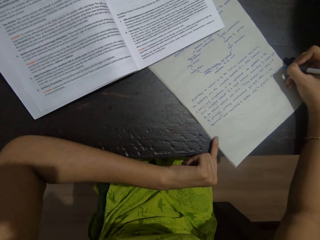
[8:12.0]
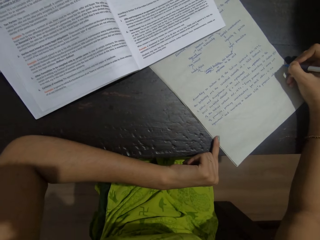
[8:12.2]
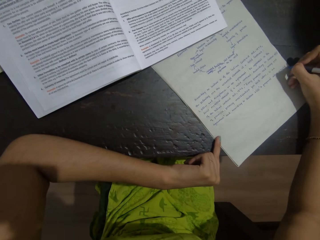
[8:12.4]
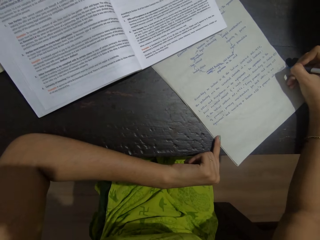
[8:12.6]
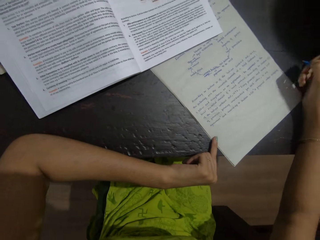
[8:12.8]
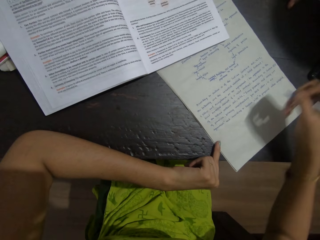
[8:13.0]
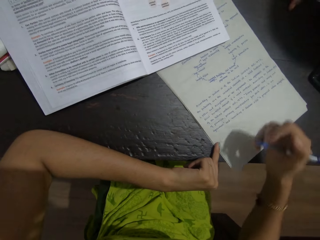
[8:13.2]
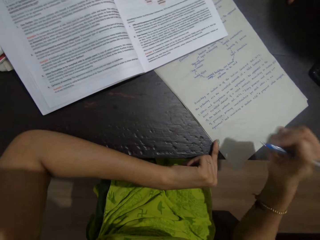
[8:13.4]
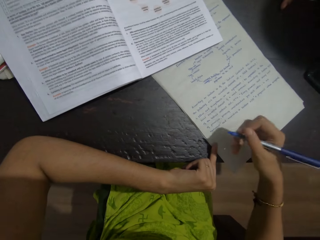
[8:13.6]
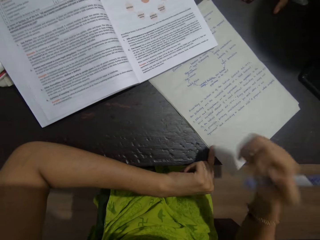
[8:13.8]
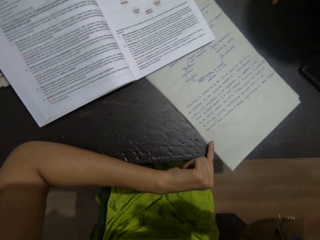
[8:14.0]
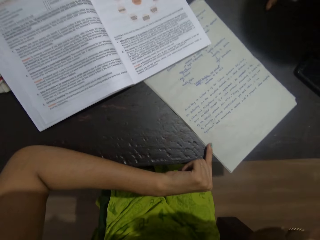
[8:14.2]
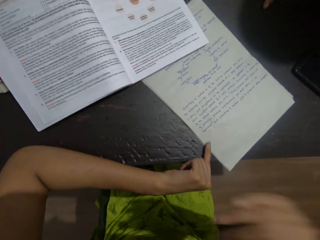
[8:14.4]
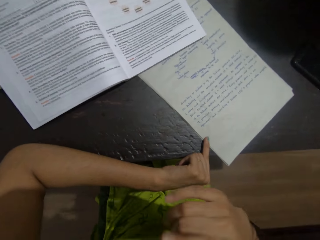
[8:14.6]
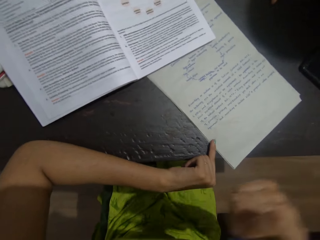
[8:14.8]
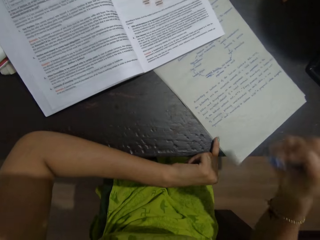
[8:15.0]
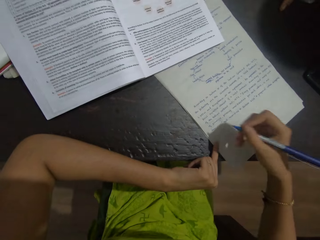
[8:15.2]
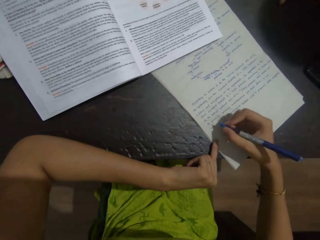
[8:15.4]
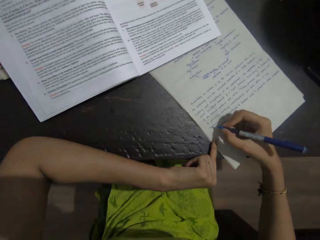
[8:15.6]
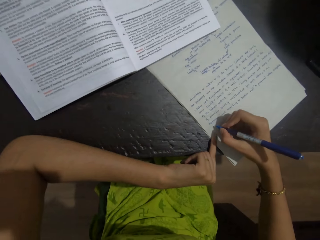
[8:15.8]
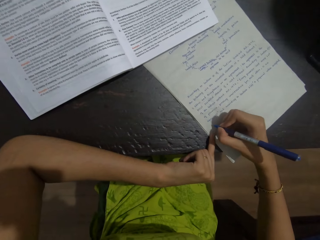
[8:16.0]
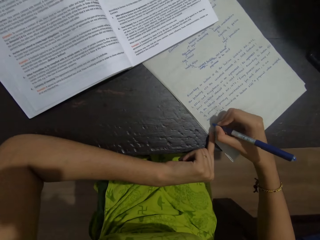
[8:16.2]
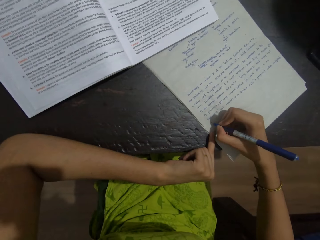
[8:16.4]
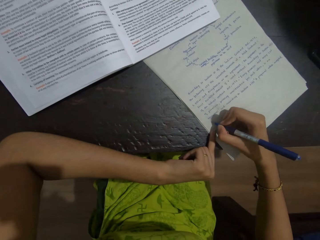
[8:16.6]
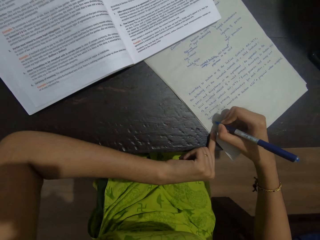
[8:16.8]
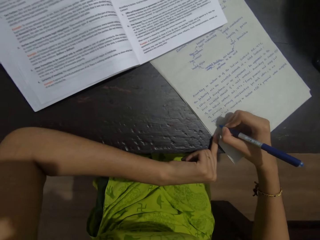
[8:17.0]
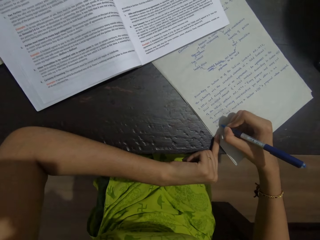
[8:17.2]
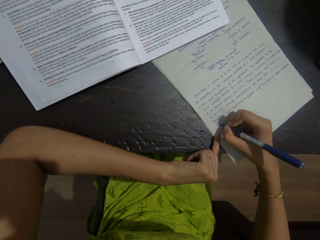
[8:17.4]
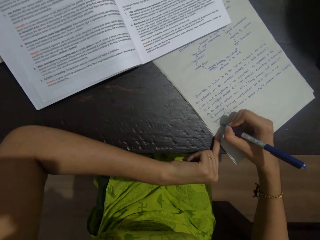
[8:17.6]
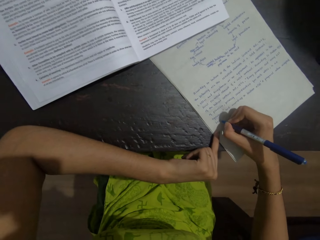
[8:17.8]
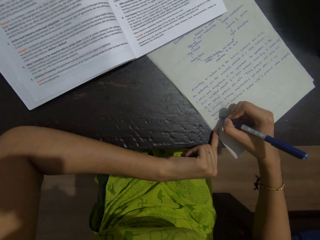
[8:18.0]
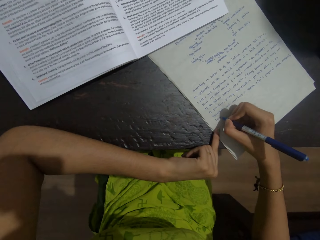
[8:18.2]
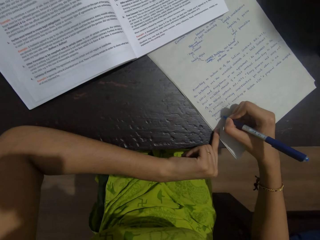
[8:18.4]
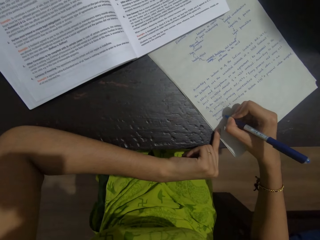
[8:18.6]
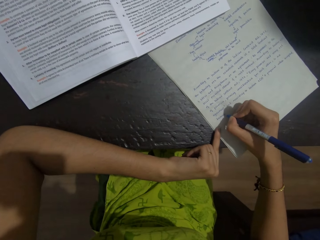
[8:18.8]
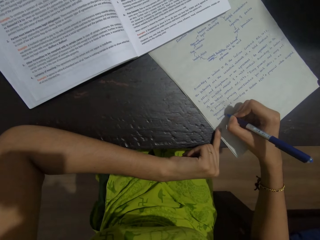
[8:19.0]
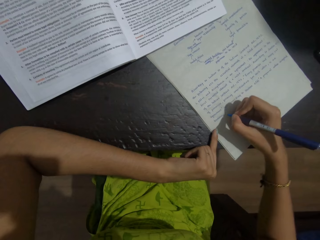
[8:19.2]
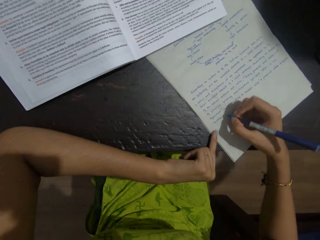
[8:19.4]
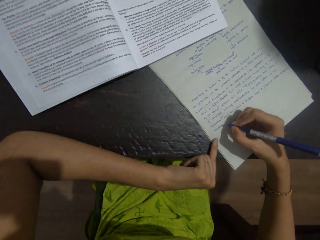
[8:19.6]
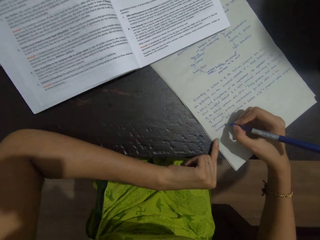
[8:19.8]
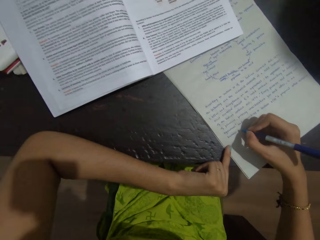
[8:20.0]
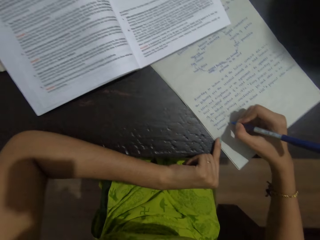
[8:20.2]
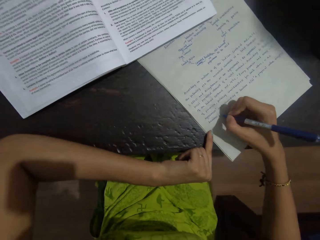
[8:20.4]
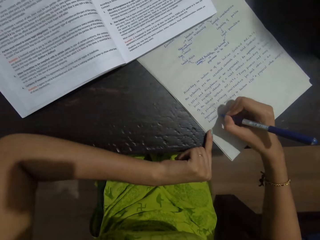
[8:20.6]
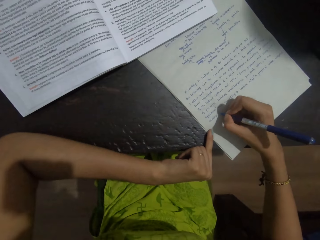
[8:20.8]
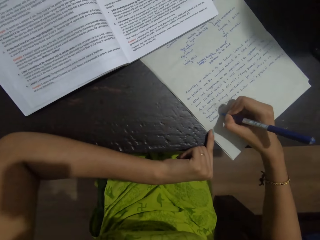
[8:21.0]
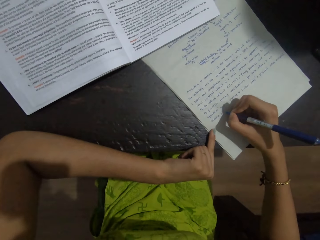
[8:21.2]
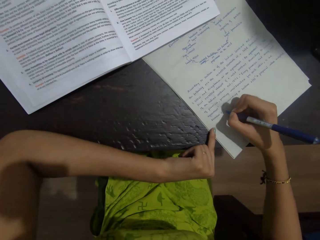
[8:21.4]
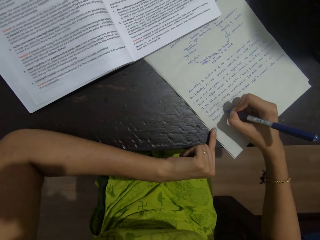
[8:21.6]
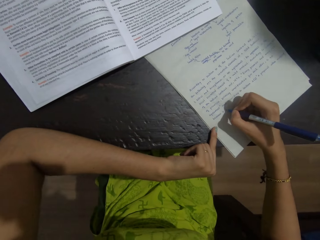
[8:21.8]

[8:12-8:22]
The camera wearer moves the right hand. She lifts her hand. She writes on the paper with a pen.

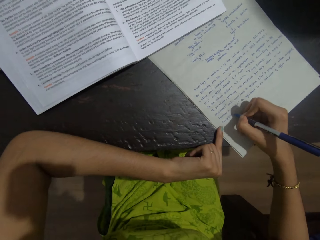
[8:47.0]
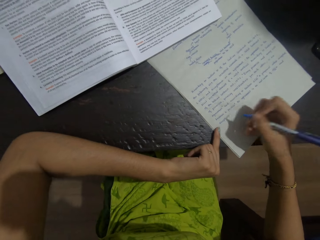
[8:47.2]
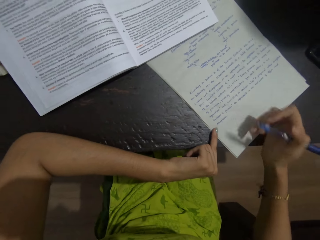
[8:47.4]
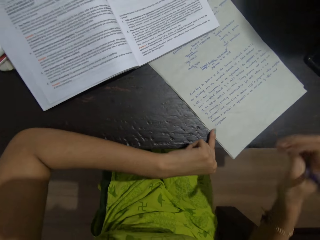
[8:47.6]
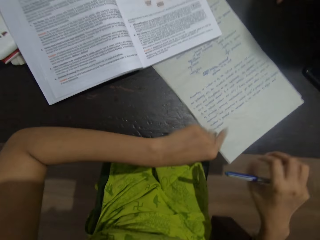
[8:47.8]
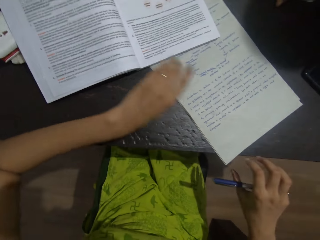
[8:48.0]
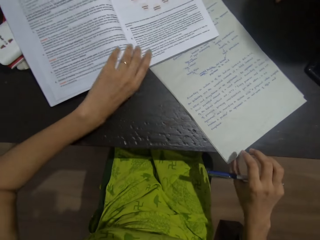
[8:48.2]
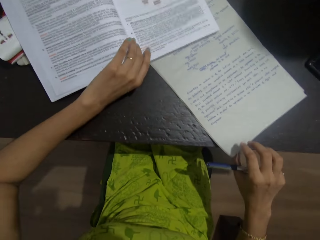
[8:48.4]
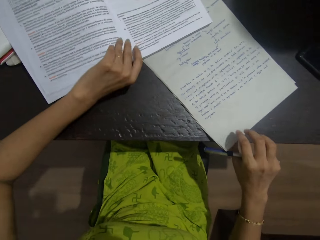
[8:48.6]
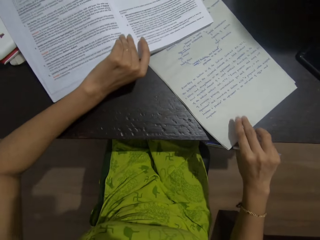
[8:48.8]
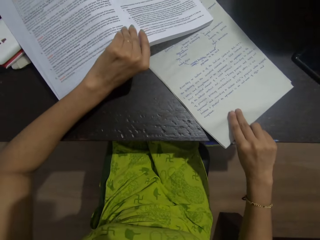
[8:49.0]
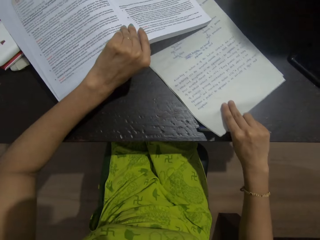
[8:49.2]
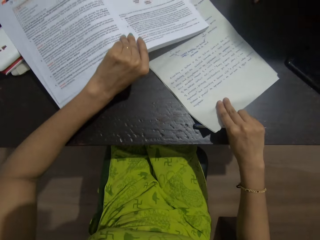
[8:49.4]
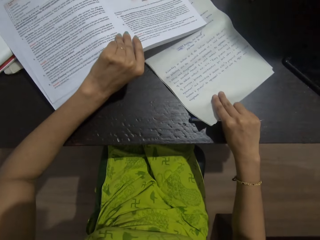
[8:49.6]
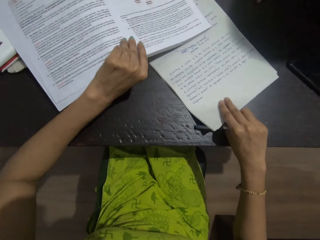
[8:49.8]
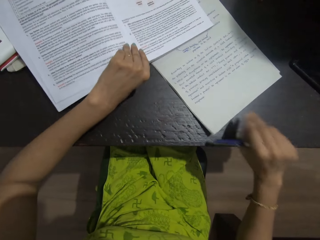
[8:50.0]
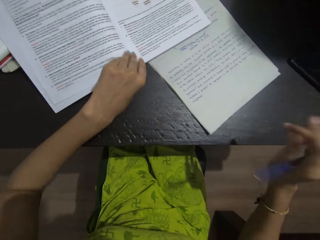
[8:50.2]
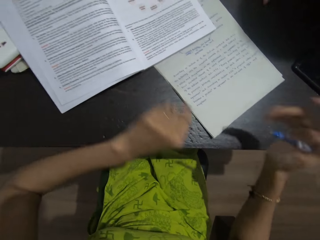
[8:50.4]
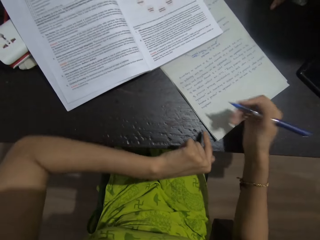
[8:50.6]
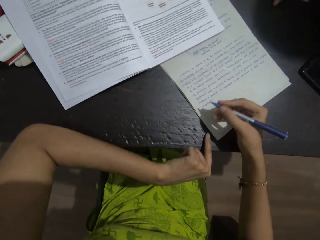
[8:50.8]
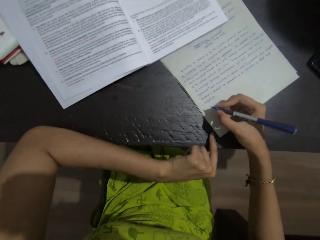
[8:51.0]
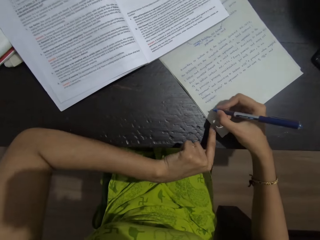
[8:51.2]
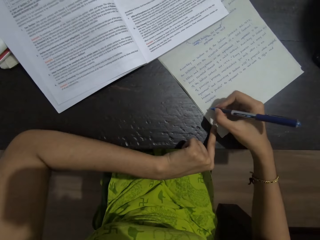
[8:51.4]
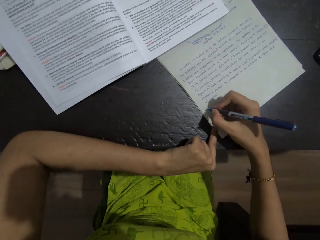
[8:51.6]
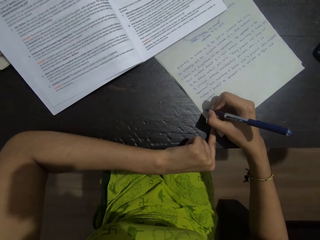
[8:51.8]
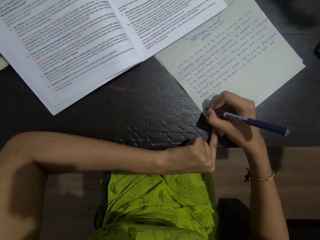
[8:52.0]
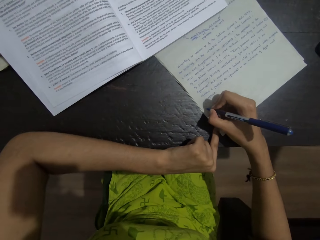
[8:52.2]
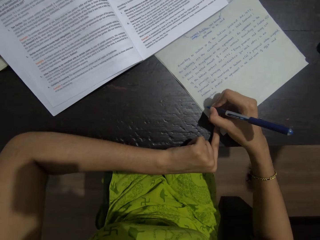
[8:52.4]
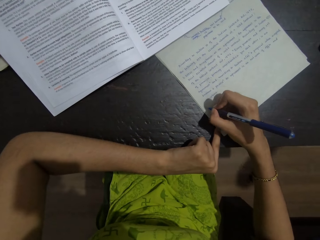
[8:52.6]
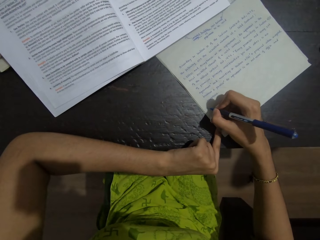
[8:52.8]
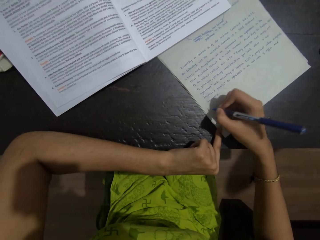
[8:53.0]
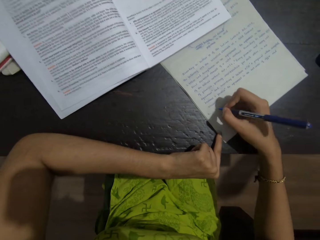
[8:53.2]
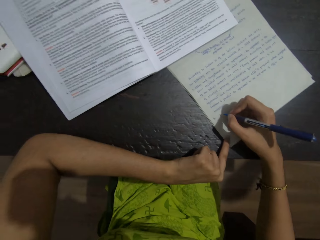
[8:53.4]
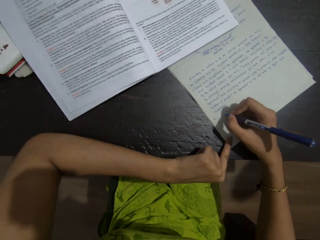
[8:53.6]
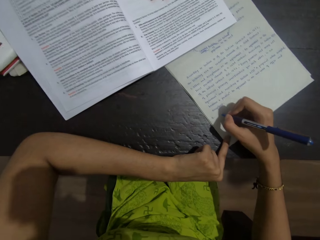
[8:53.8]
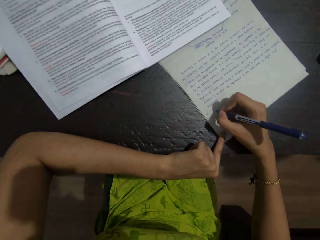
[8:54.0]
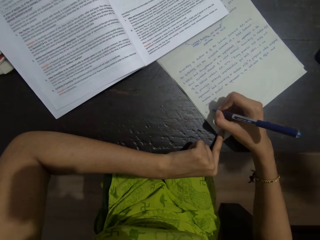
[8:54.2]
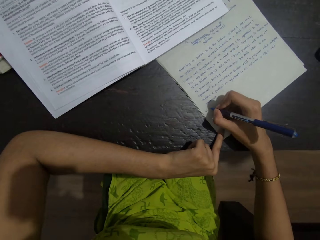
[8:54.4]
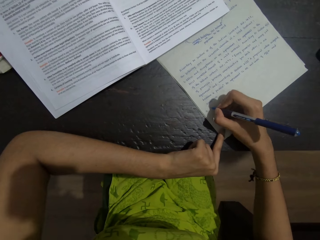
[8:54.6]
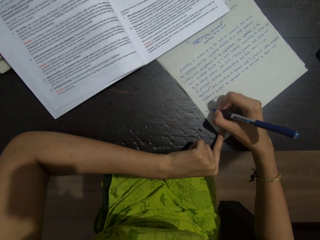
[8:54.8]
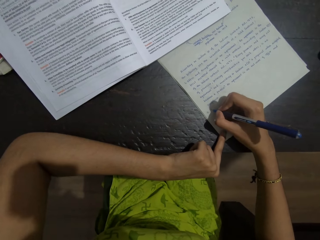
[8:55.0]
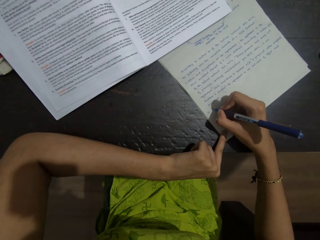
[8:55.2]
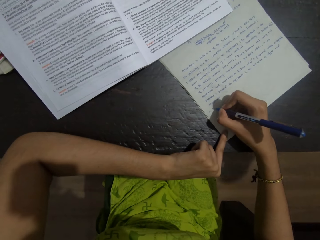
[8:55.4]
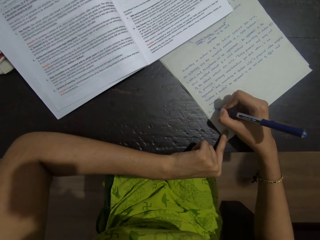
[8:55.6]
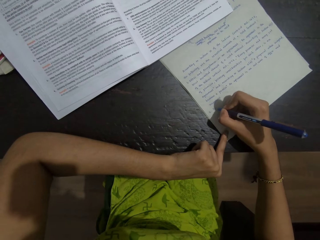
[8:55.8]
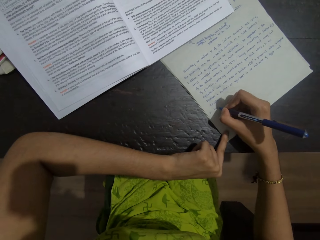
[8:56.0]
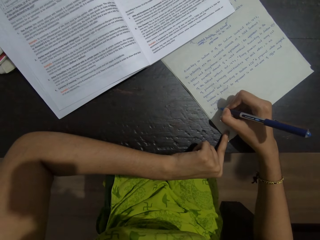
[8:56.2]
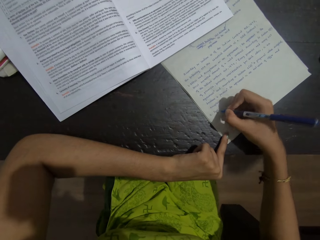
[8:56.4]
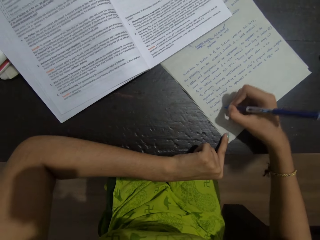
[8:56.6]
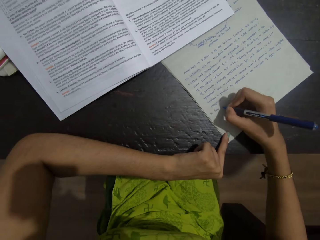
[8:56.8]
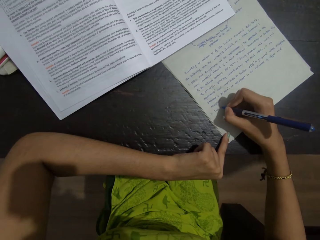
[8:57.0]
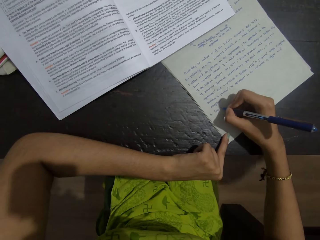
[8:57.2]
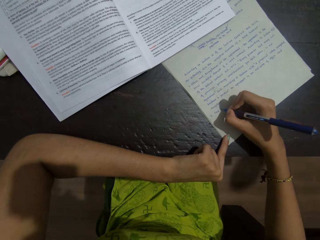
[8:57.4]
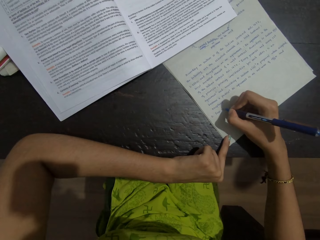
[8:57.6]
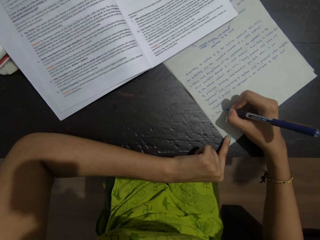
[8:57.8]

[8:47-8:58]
The camera wearer pushes the paper. They move the paper with the right hand. They write on the paper with a pen.
